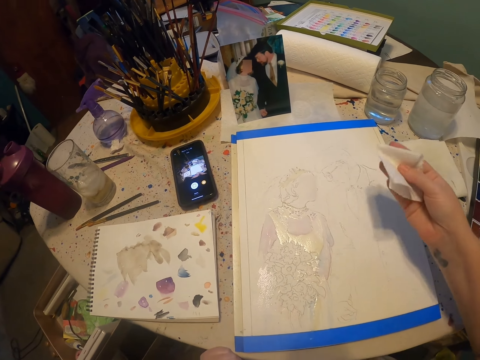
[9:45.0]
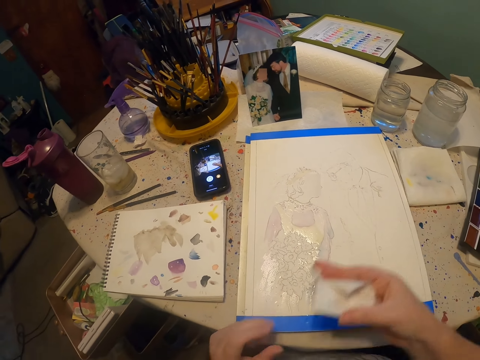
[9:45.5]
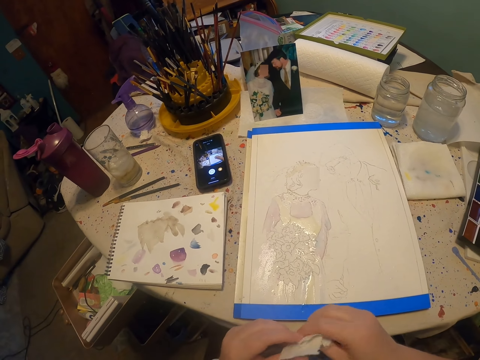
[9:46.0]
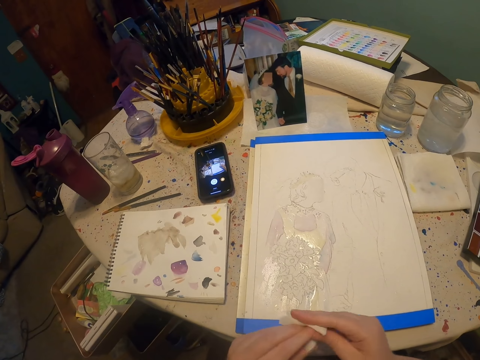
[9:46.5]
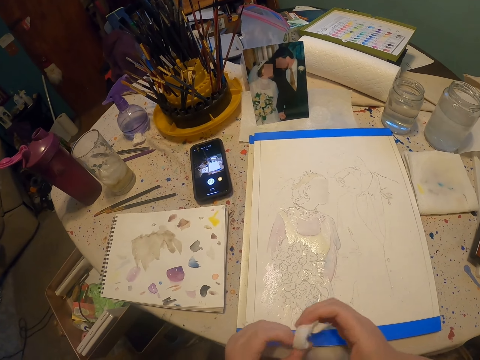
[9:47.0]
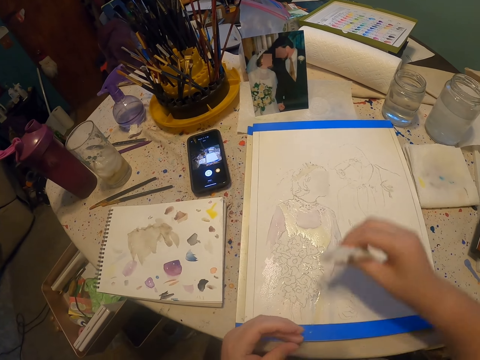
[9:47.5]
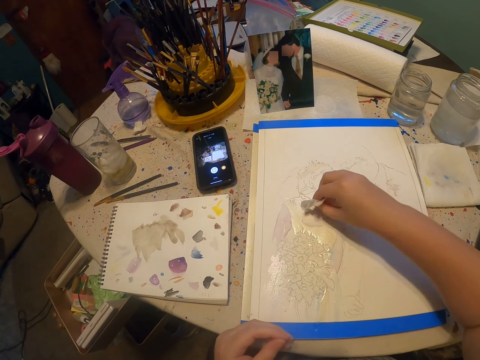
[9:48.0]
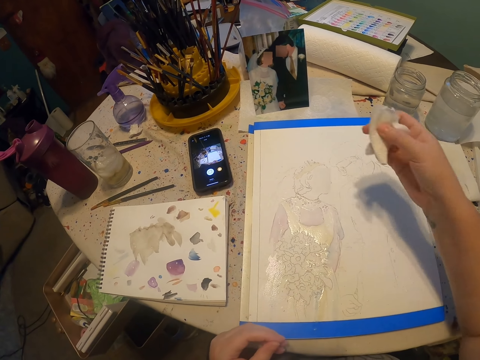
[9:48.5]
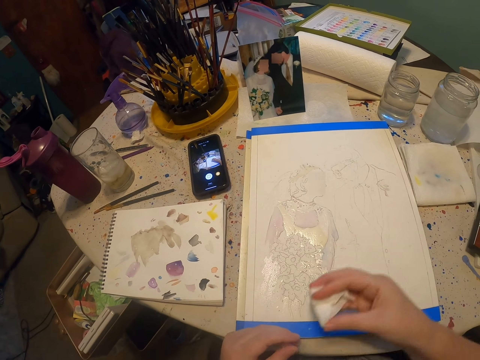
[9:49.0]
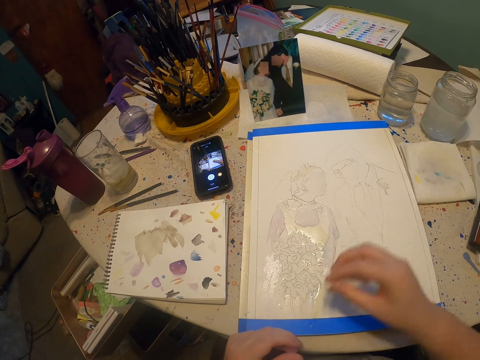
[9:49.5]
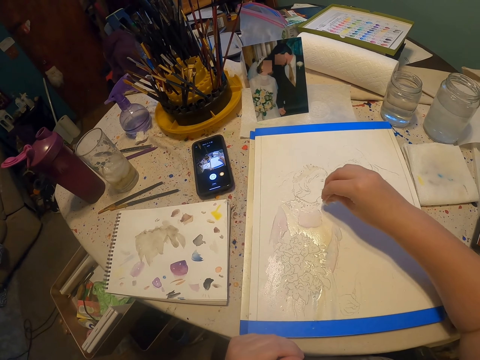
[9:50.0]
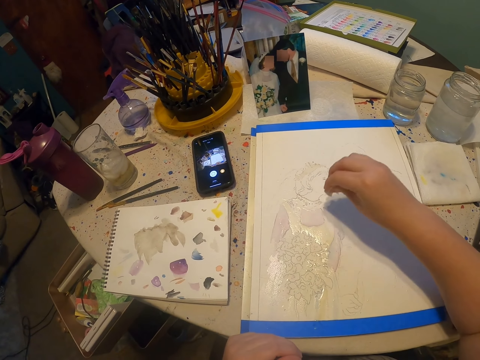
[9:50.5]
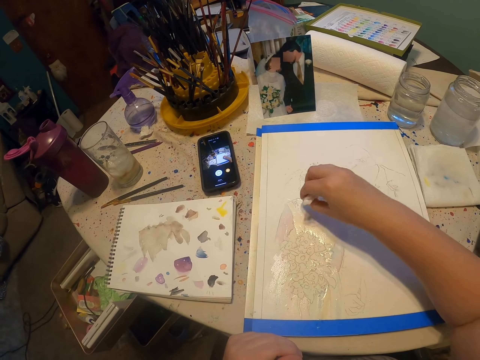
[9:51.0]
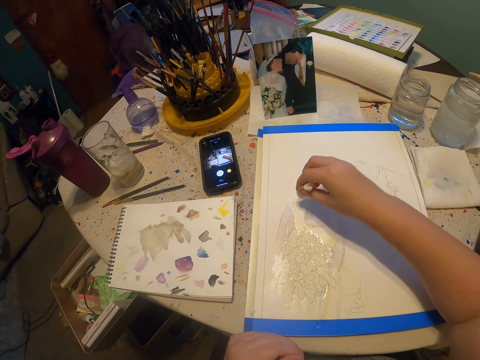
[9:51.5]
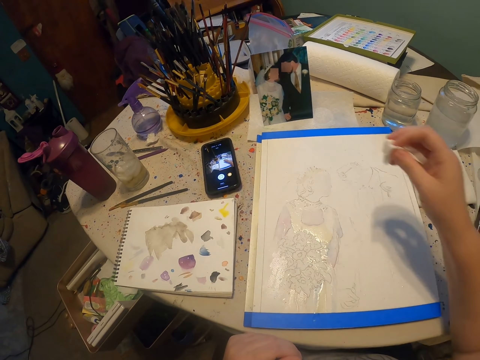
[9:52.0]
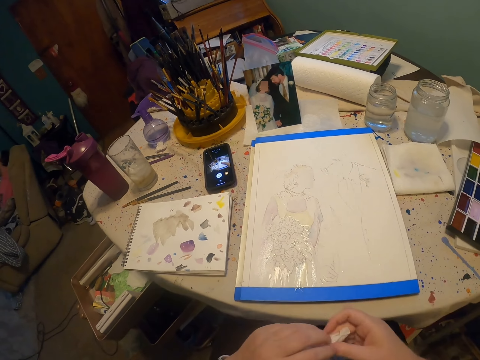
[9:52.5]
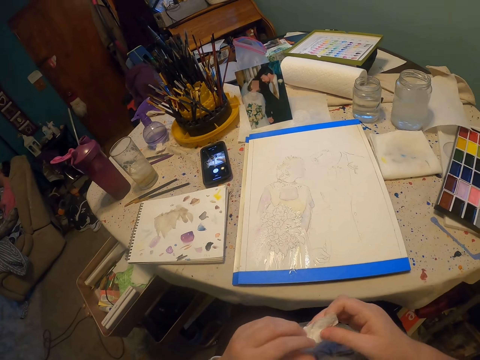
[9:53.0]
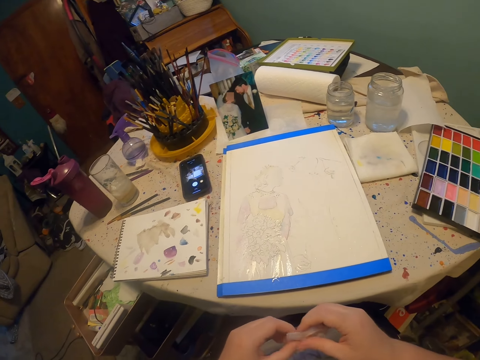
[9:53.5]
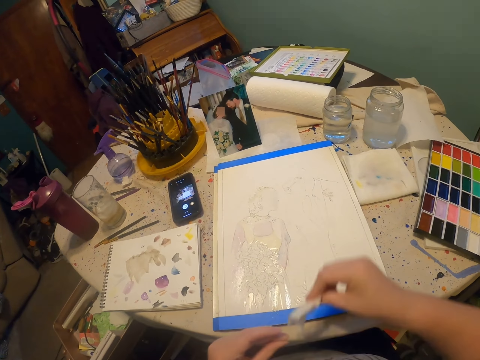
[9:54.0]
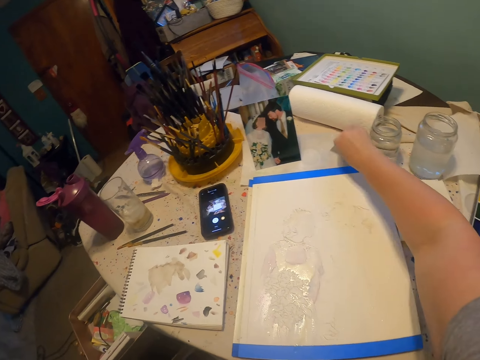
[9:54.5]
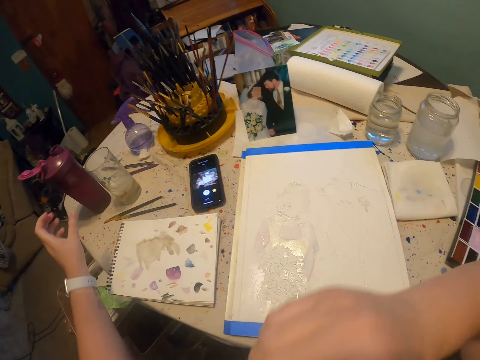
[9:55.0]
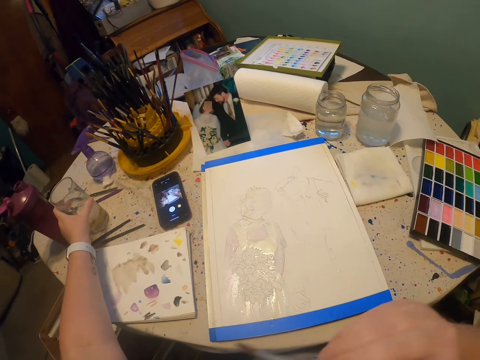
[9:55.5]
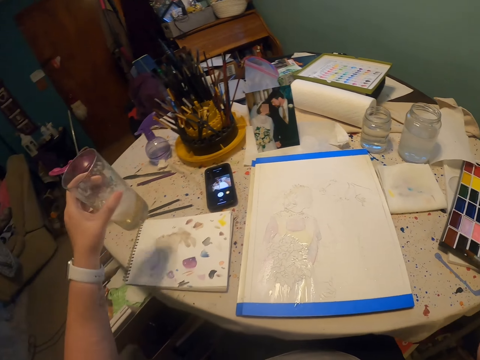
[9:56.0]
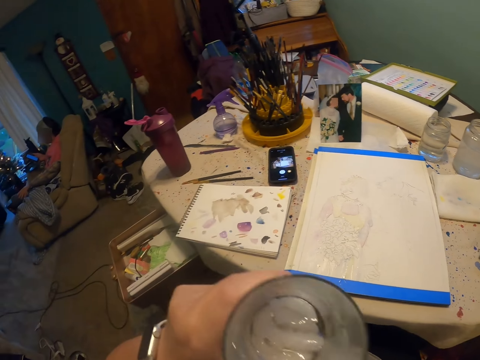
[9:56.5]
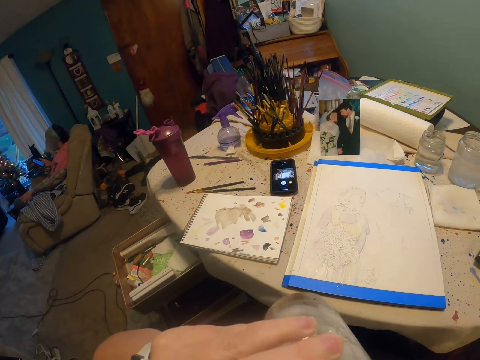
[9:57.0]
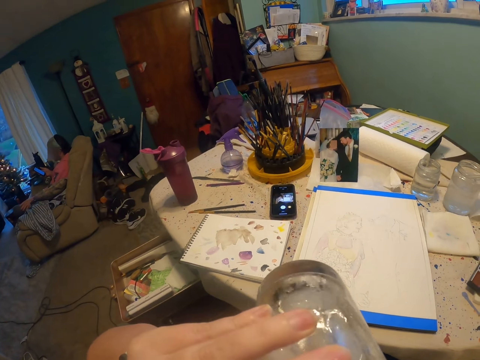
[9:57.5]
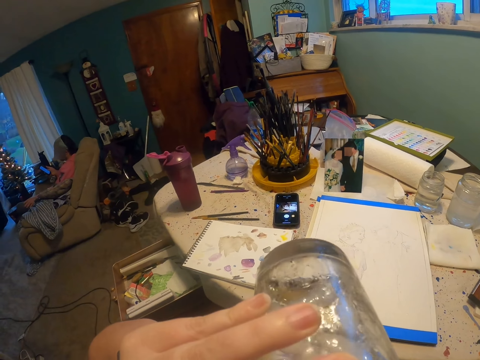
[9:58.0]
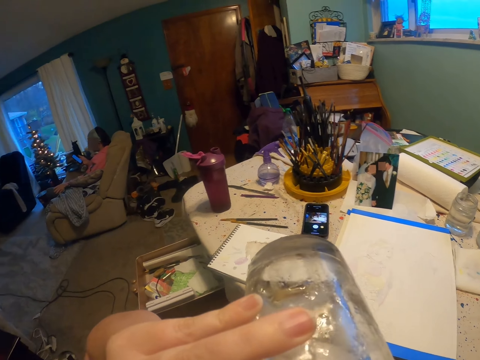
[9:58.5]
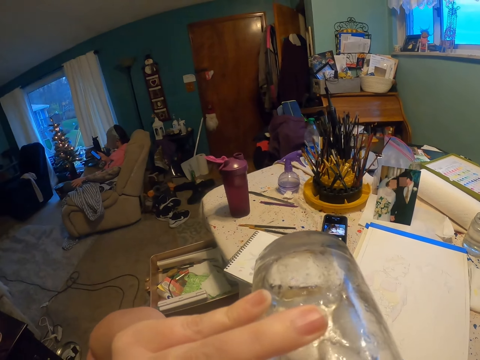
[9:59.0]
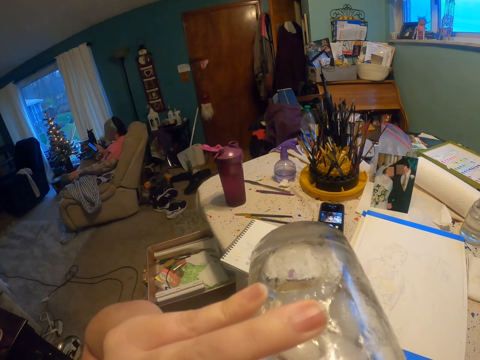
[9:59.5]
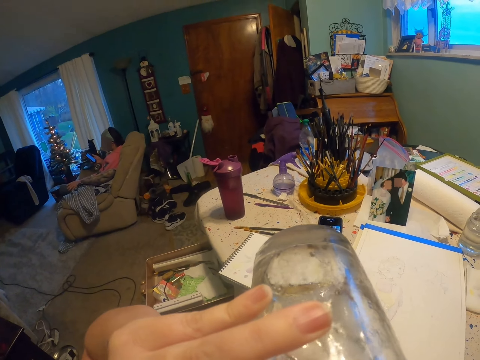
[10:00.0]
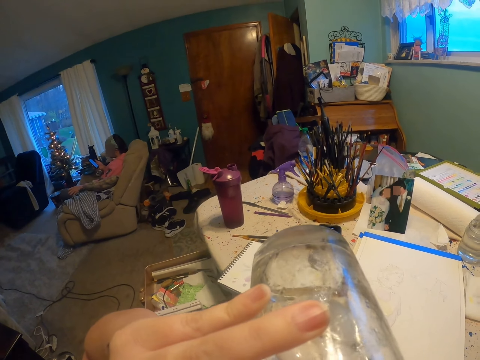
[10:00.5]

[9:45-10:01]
The camera wearer removes the excess paint. They wipe the drawing. They fold the paper. They remove the excess paint. They hold the paper. They place the paper down. They take a glass of water and drink.

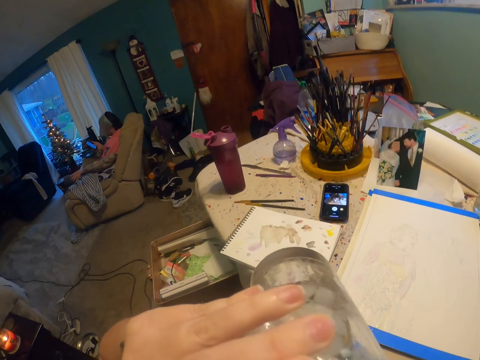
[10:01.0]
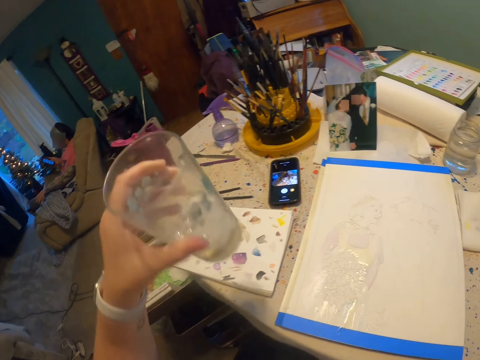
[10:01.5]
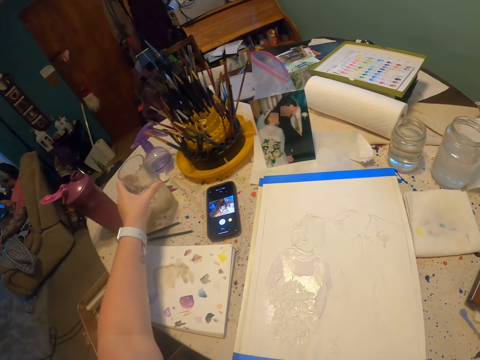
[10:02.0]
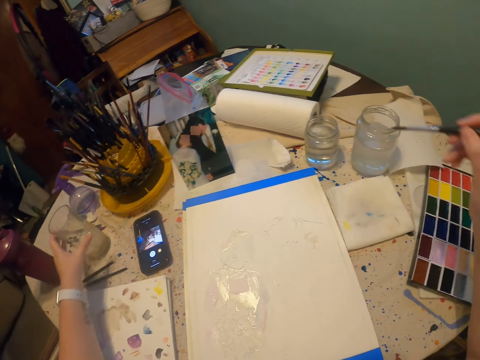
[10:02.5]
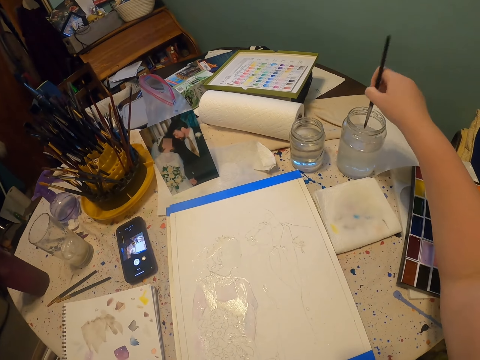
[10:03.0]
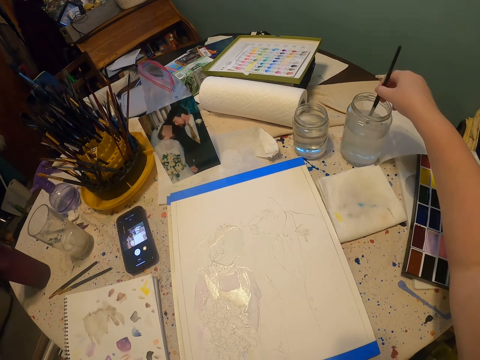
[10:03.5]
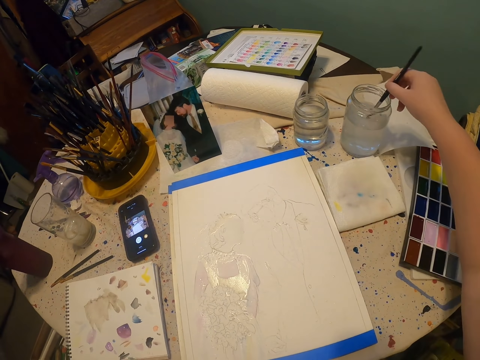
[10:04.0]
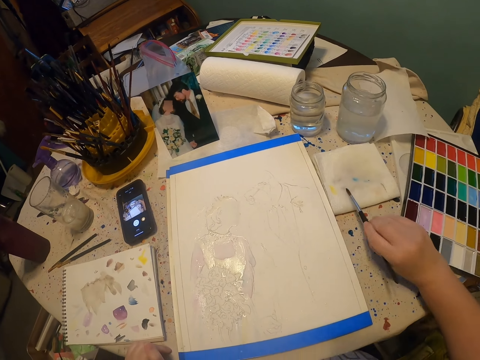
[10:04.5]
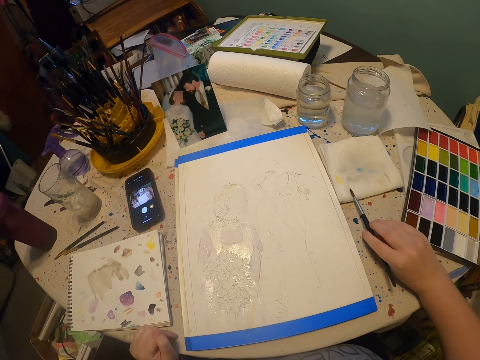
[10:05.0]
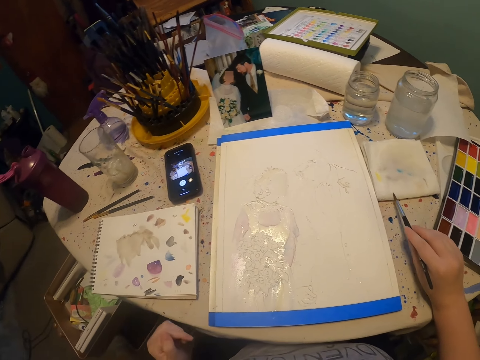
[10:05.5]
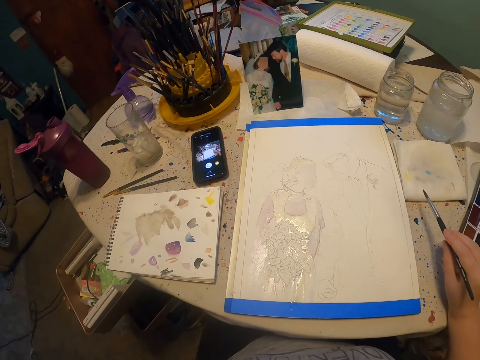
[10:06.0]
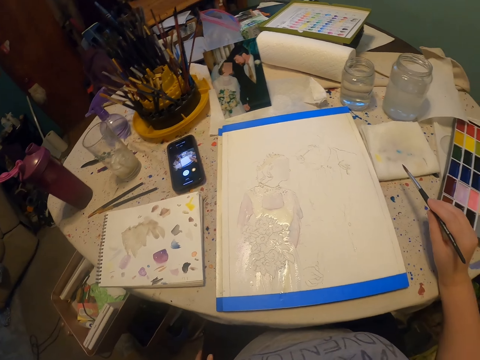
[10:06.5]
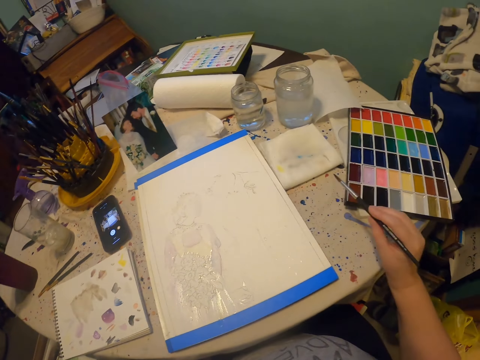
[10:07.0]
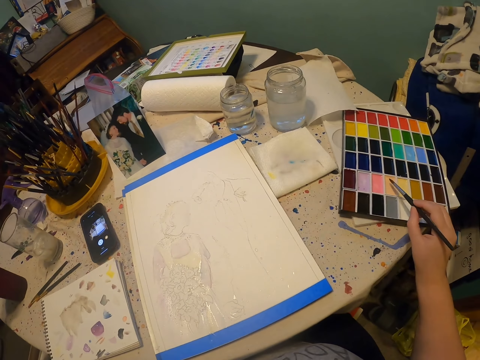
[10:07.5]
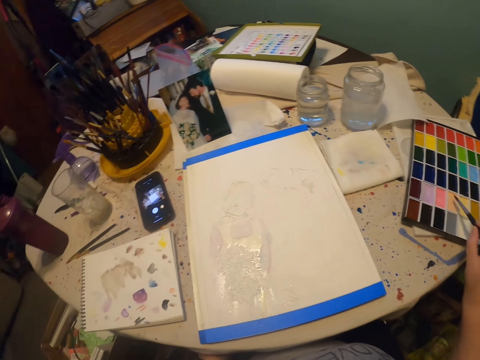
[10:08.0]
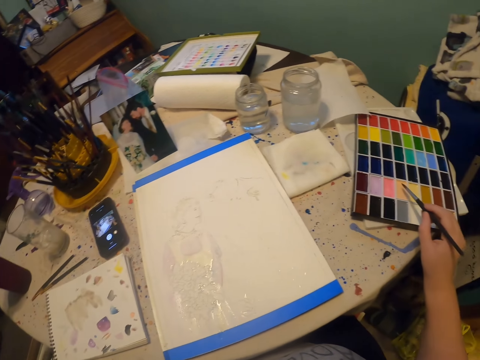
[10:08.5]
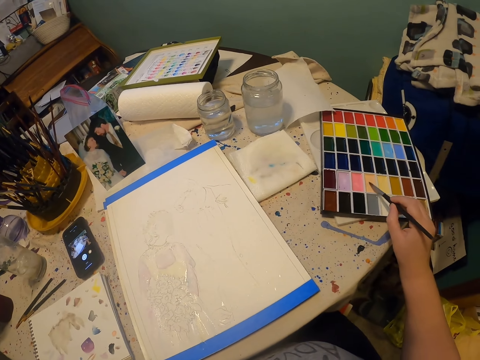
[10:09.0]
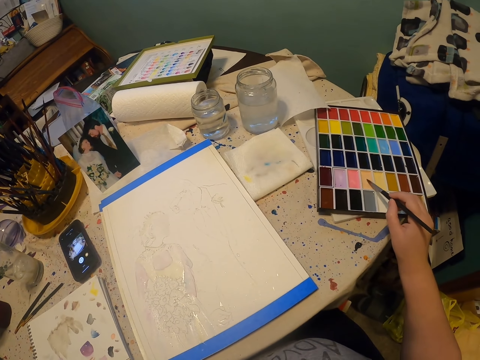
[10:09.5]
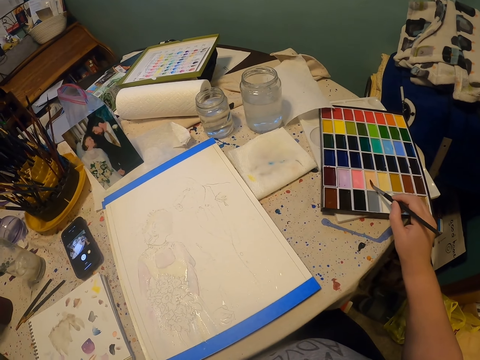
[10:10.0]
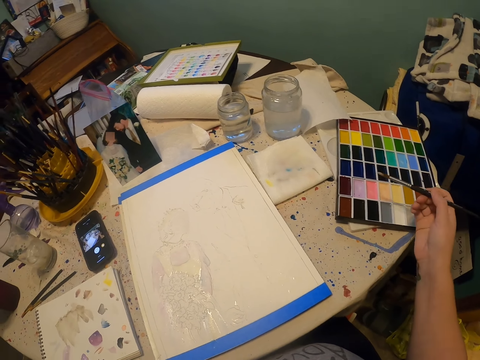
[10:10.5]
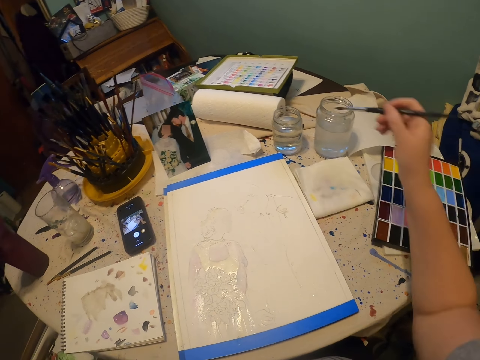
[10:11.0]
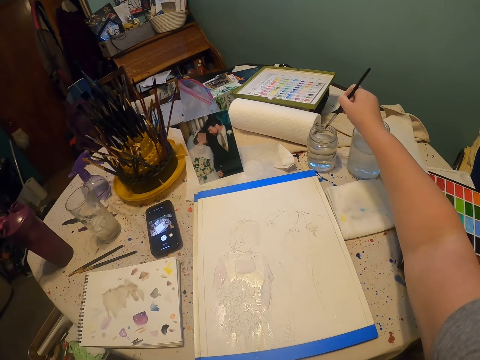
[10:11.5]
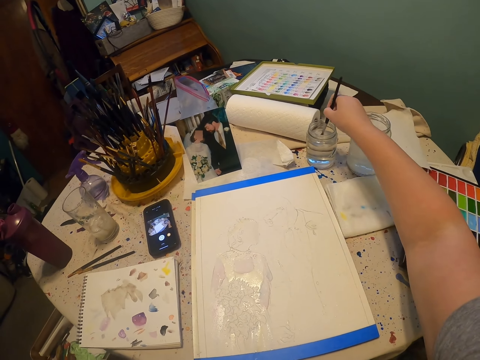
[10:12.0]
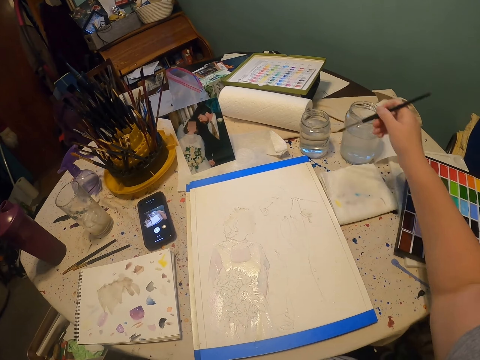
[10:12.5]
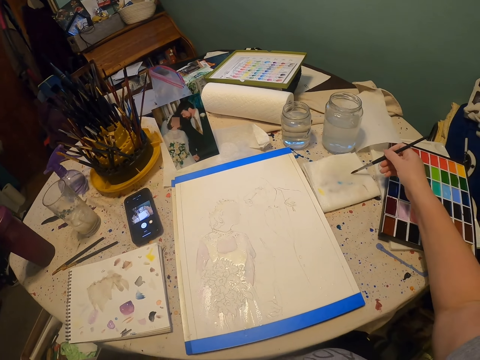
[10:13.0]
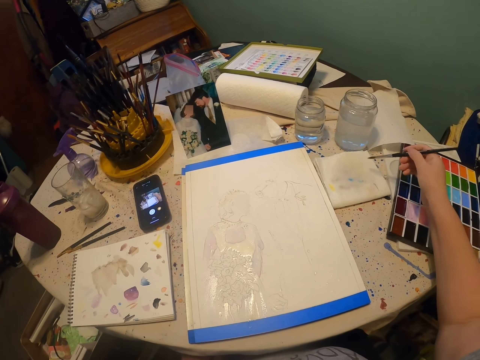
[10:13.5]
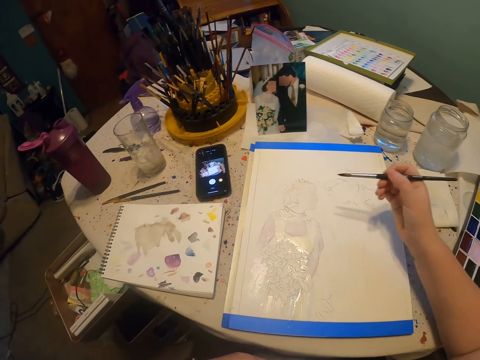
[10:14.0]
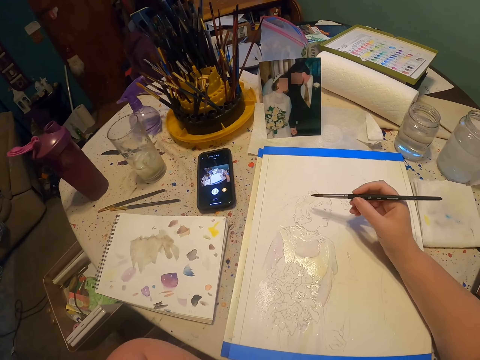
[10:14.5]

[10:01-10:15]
The camera wearer places the glass down. They dip the paint brush on the colorless solution. They remove excess solution on the paint brush. They dip the paint brush on the paint kit. They dip the paint brush on the colorless solution. They remove excess solution on the paint brush.
